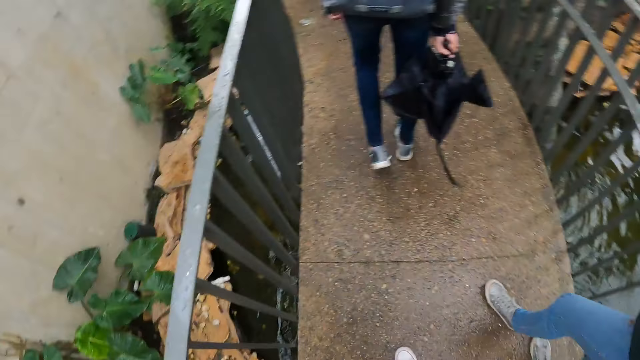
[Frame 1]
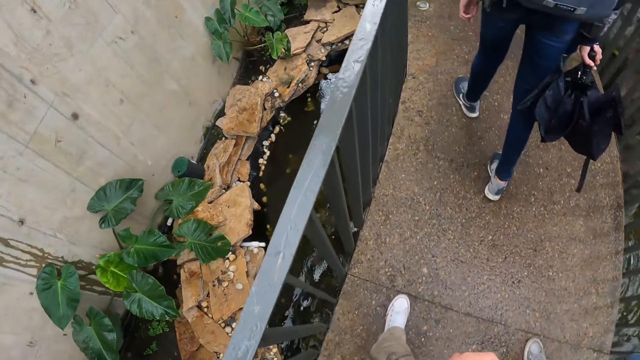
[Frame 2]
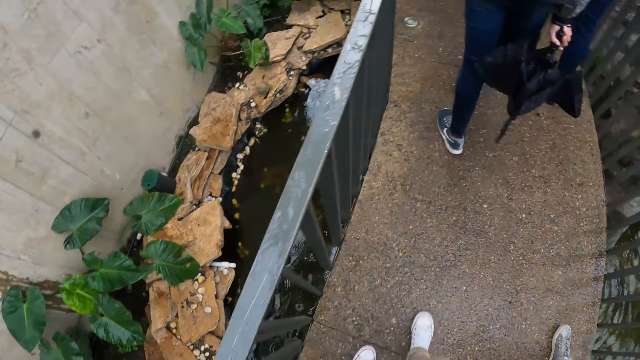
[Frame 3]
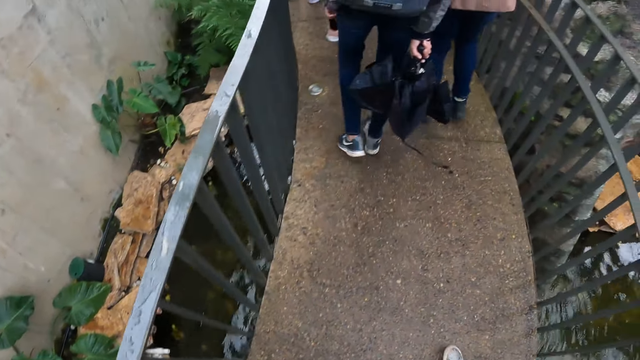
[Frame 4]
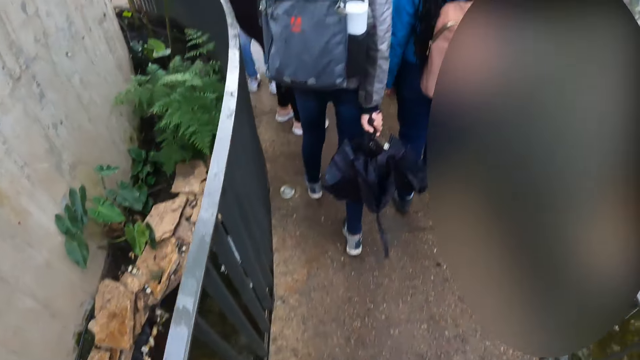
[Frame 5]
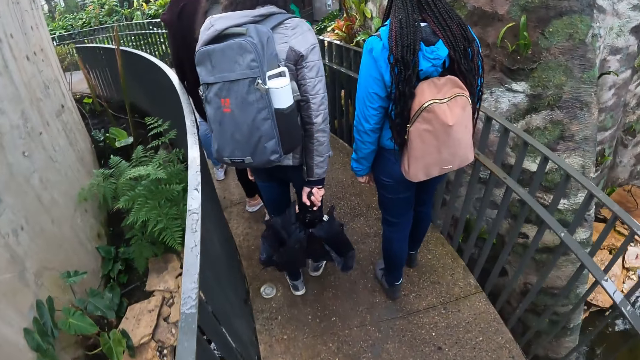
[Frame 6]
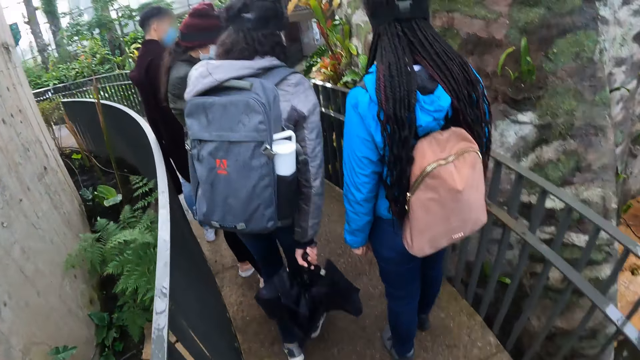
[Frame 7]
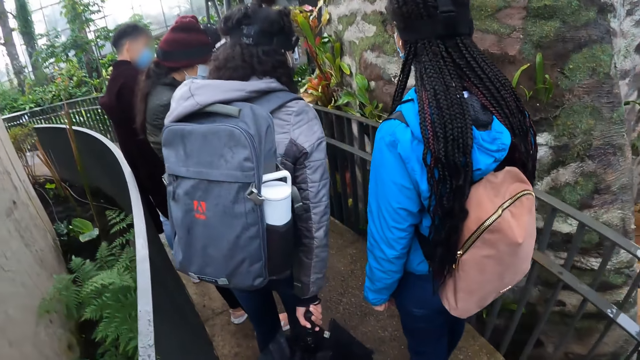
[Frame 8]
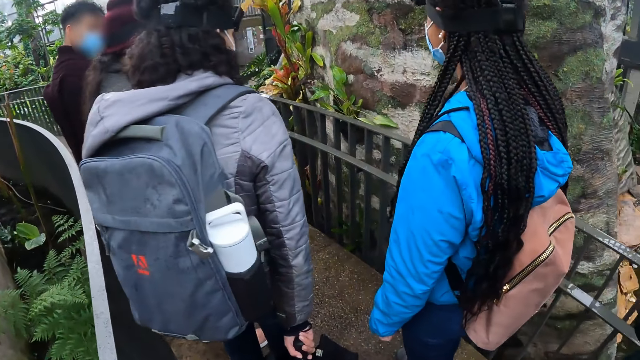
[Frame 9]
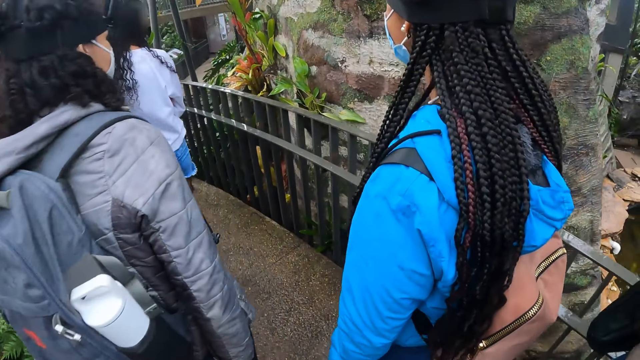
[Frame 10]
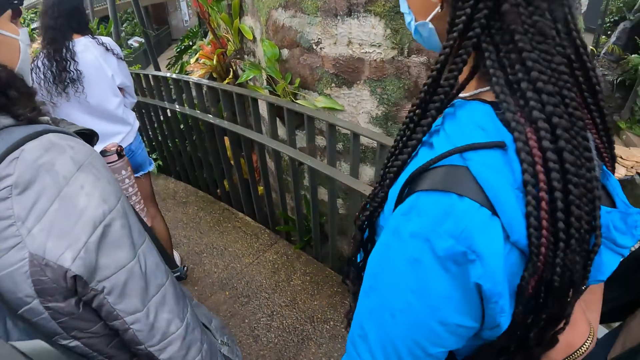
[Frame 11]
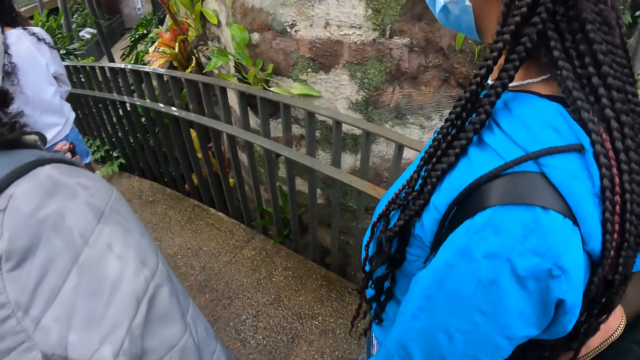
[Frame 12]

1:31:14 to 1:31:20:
The camera wearer walks on the bridge in the park alongside a group of people.

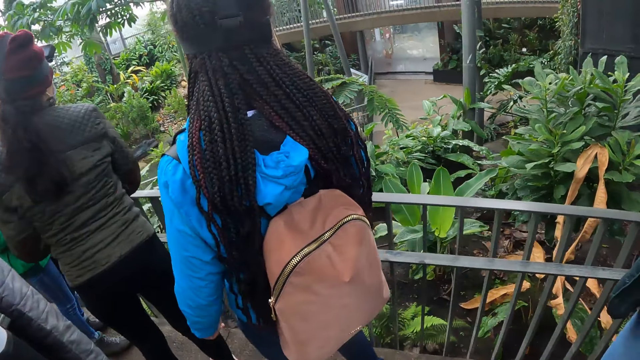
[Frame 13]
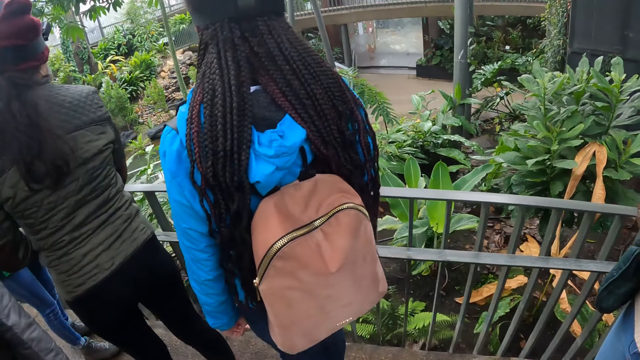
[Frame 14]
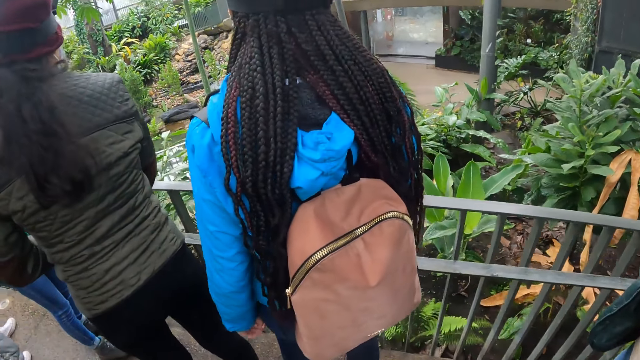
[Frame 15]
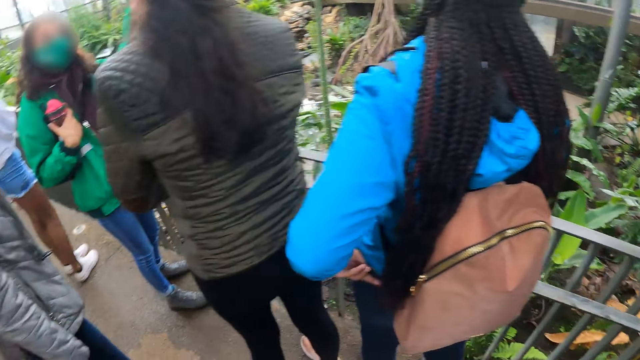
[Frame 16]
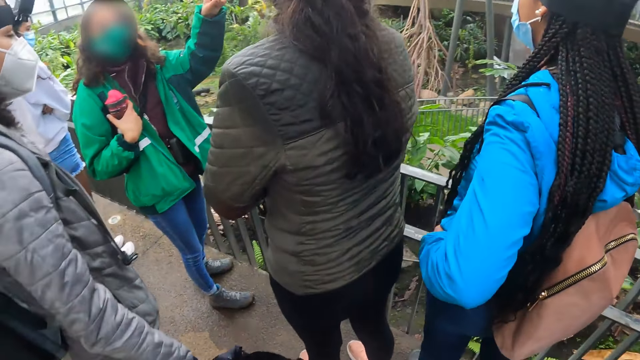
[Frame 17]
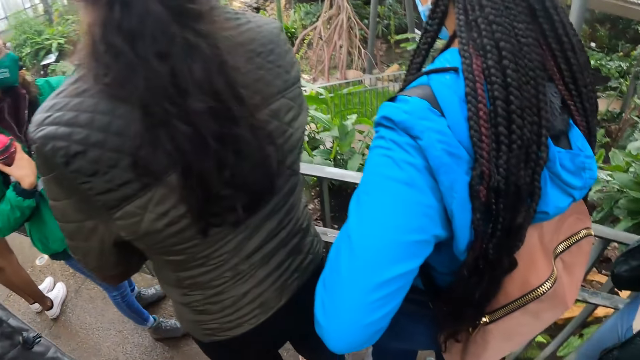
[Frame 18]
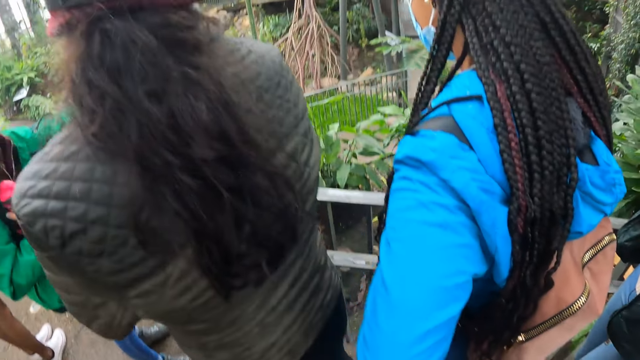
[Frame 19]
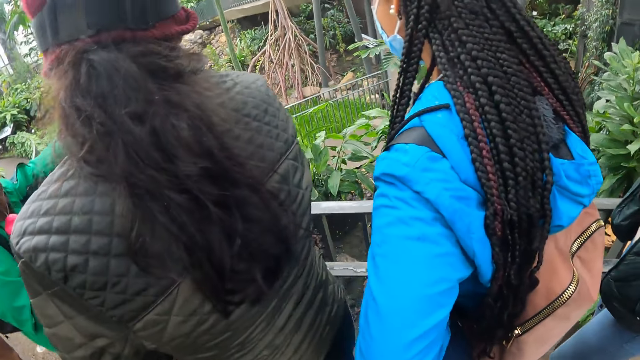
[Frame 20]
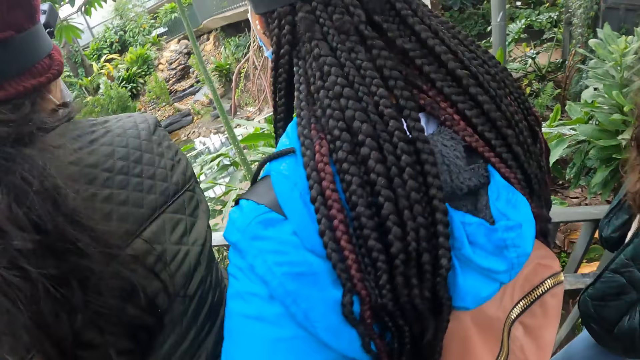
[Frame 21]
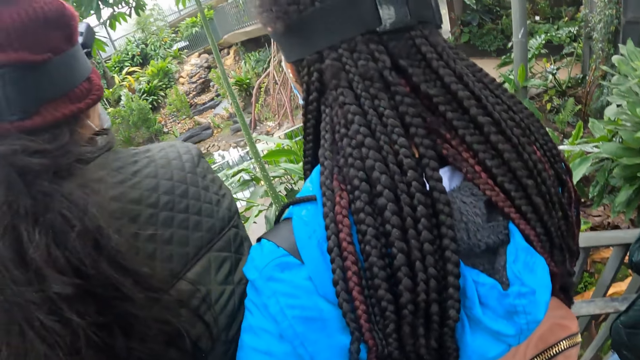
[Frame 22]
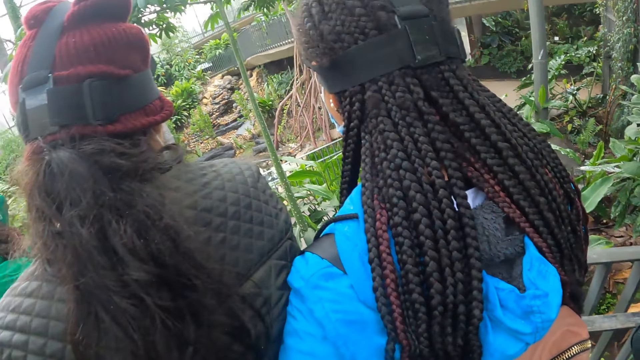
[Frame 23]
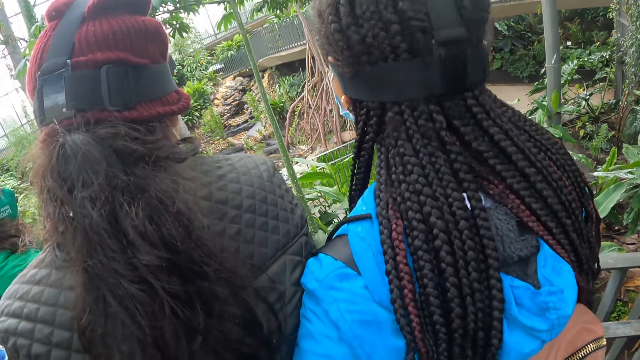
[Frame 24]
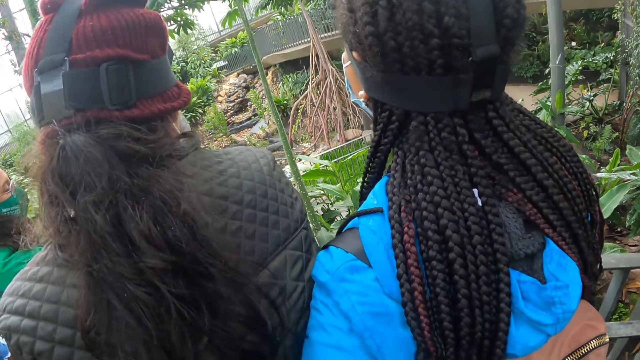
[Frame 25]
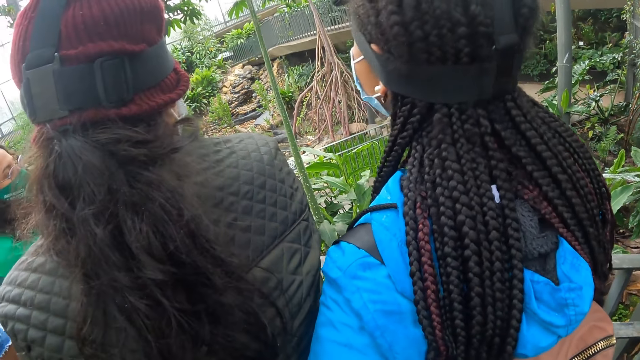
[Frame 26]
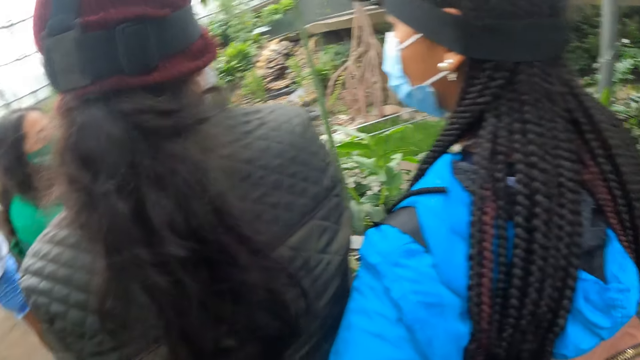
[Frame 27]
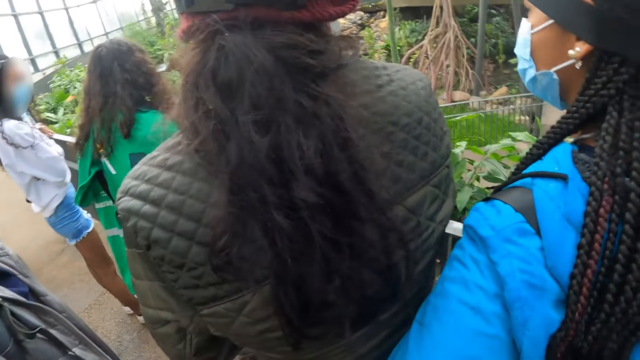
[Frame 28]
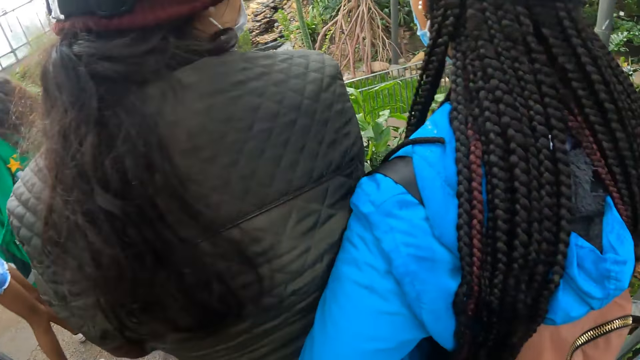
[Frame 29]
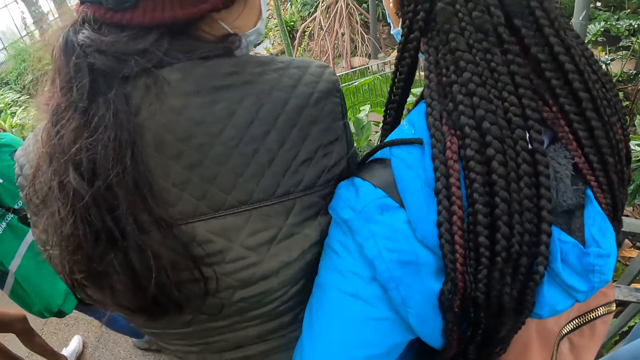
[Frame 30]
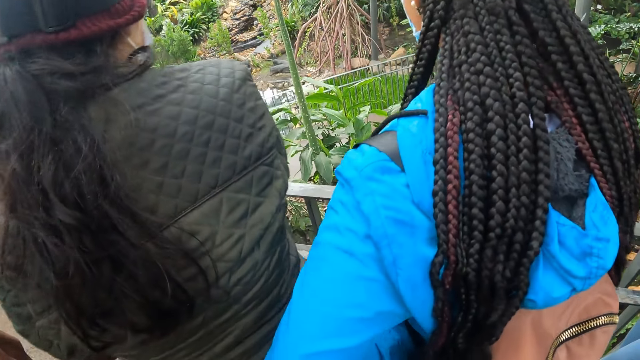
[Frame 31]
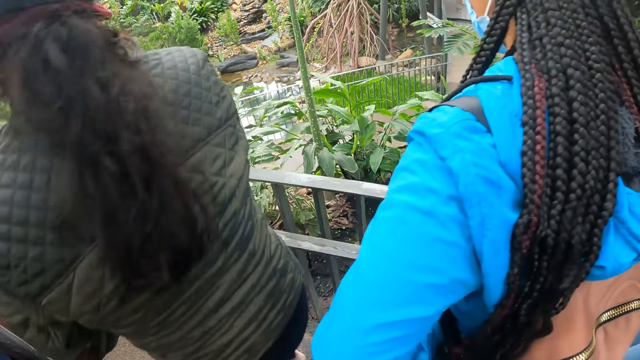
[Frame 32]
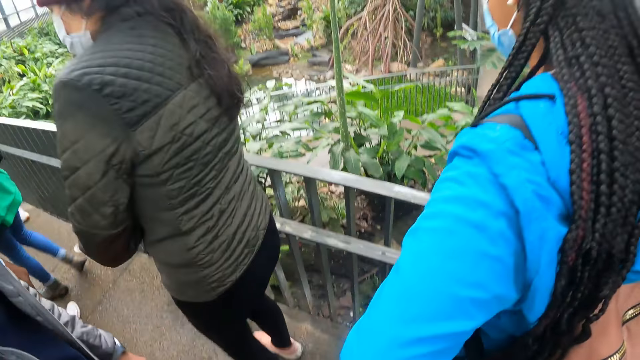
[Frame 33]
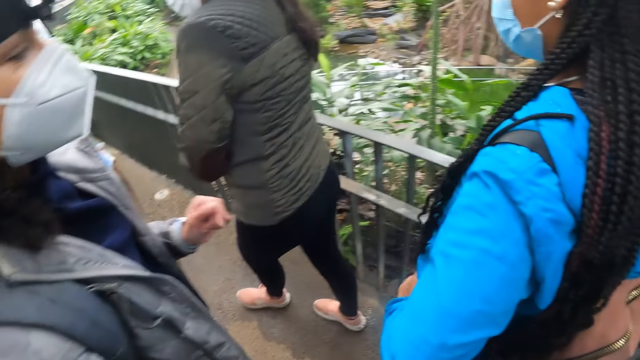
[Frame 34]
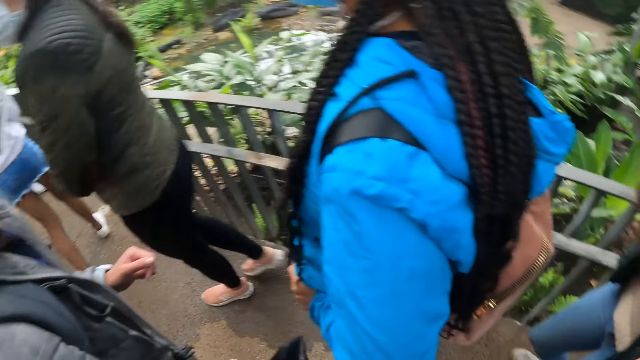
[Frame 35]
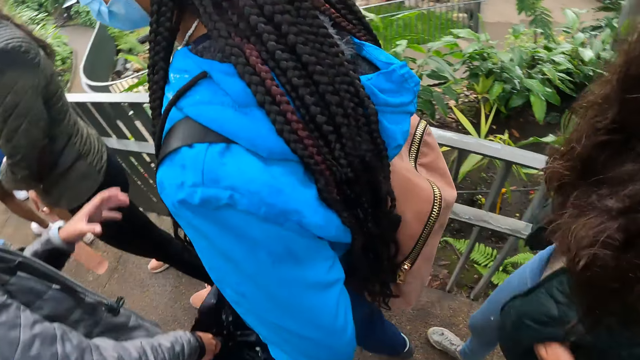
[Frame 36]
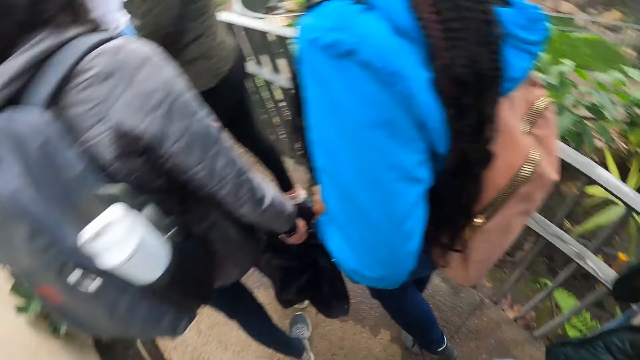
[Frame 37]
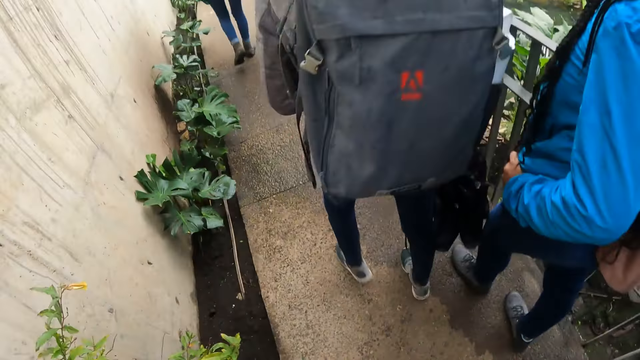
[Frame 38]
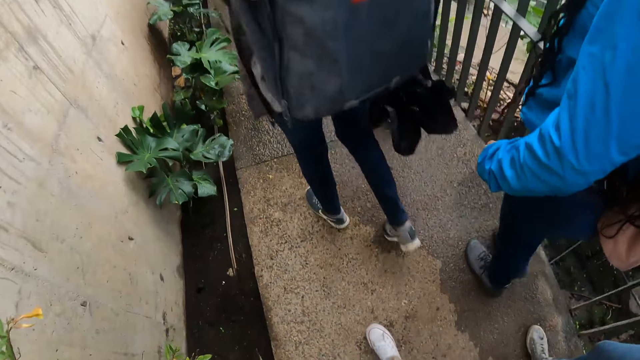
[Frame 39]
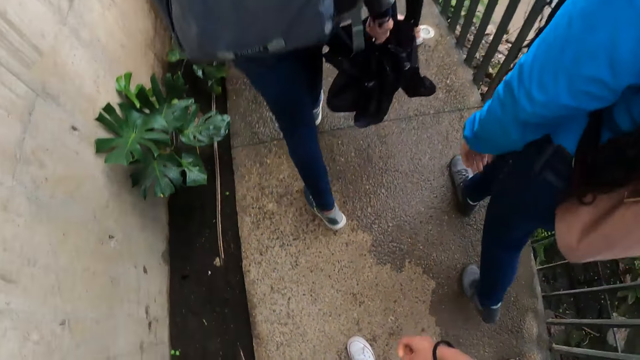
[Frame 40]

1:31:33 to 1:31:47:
The woman addresses the camera wearer and a group of people. The camera wearer looks around. They walk on the bridge in the park alongside the group of people.
